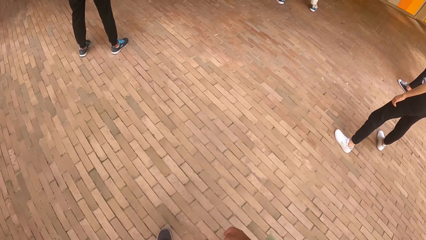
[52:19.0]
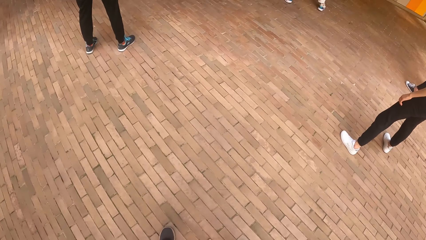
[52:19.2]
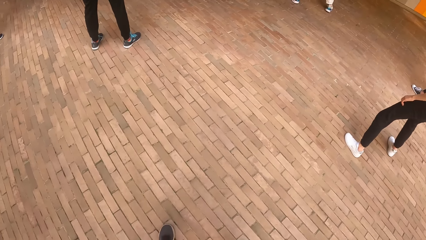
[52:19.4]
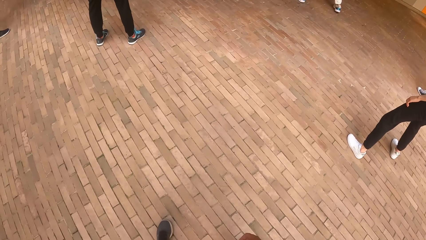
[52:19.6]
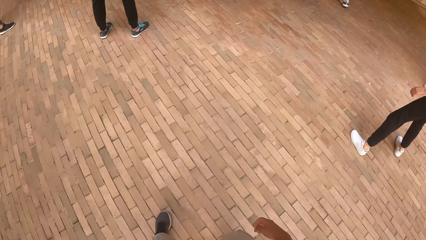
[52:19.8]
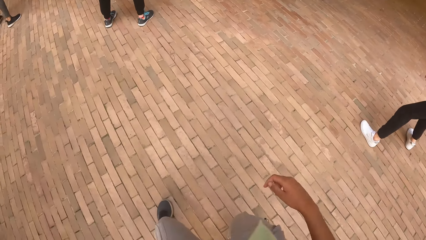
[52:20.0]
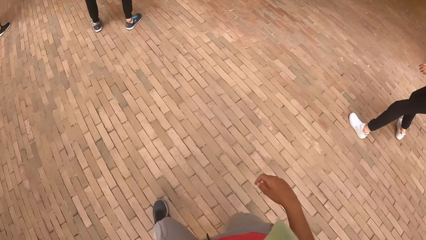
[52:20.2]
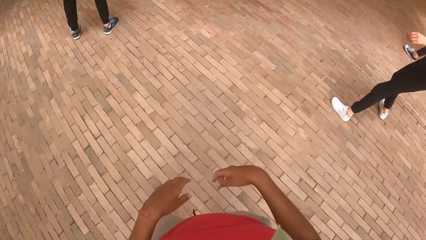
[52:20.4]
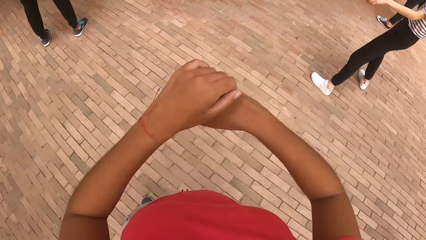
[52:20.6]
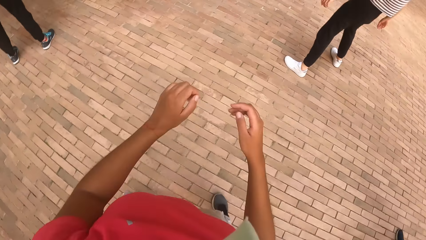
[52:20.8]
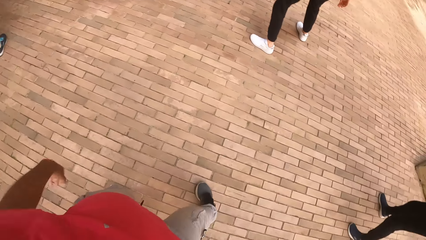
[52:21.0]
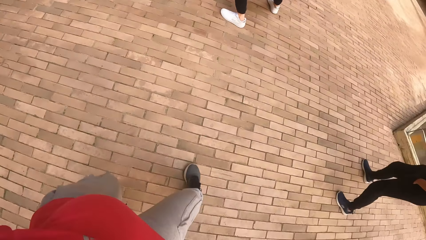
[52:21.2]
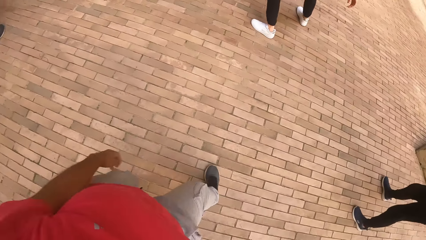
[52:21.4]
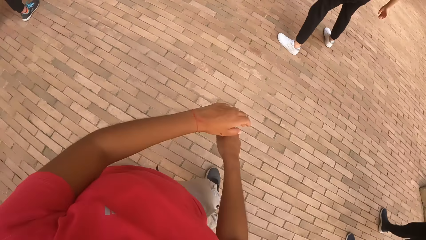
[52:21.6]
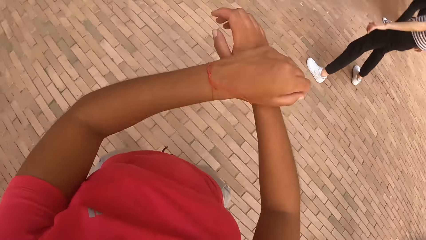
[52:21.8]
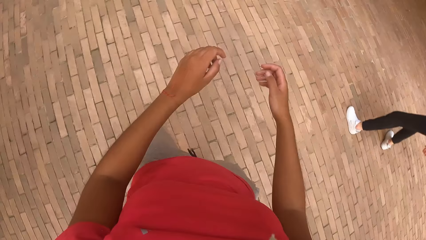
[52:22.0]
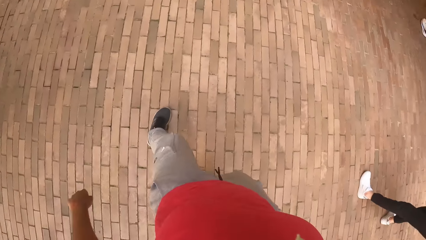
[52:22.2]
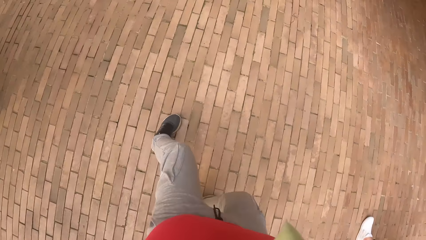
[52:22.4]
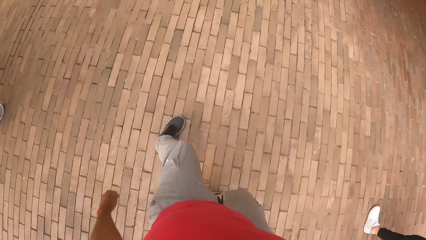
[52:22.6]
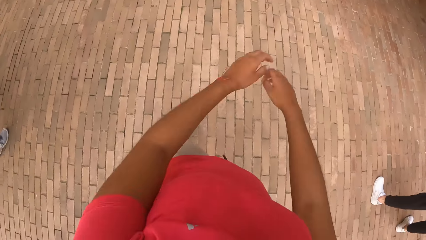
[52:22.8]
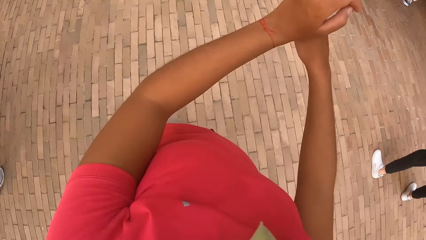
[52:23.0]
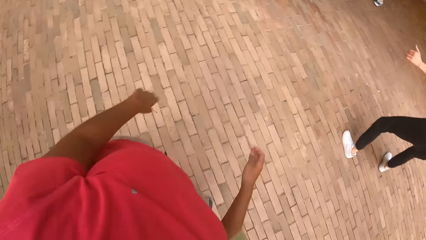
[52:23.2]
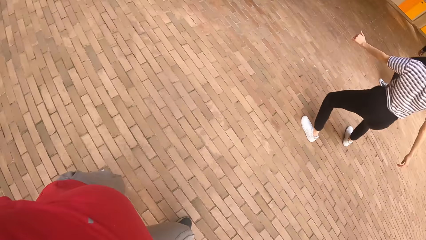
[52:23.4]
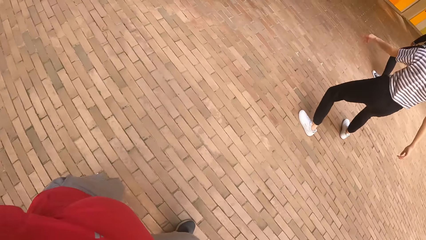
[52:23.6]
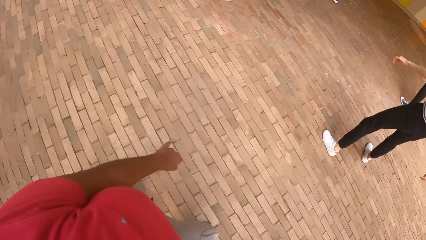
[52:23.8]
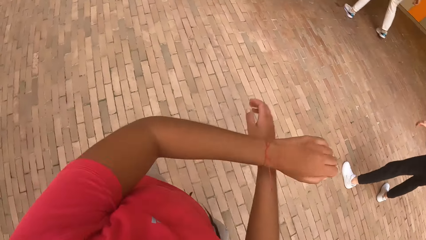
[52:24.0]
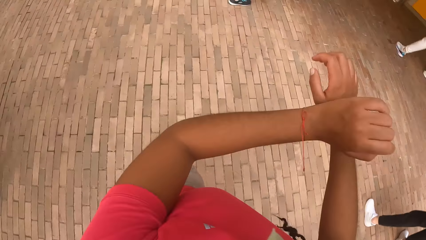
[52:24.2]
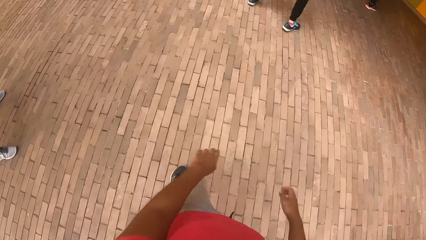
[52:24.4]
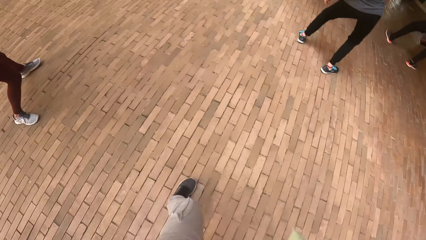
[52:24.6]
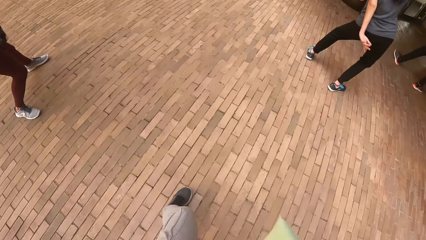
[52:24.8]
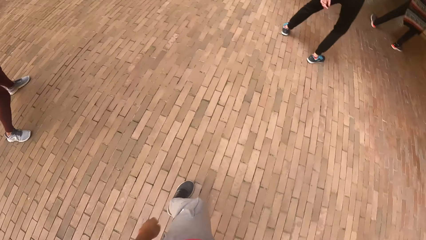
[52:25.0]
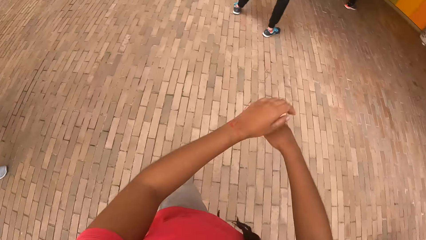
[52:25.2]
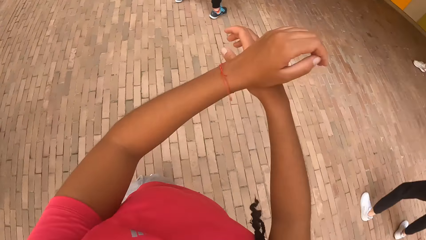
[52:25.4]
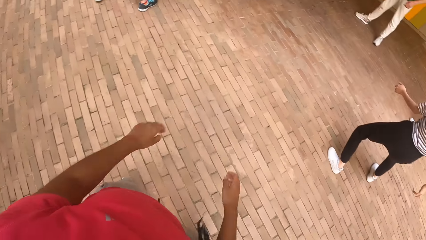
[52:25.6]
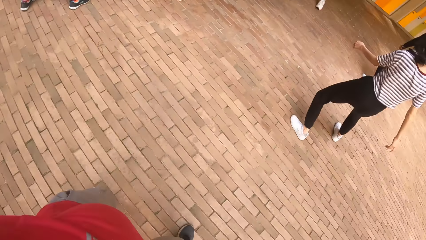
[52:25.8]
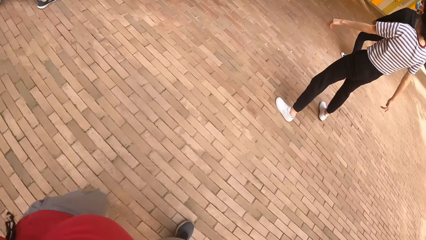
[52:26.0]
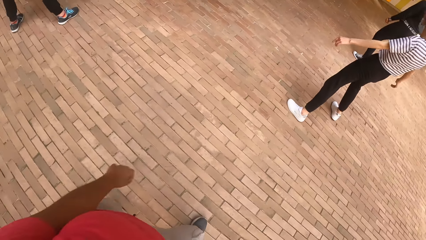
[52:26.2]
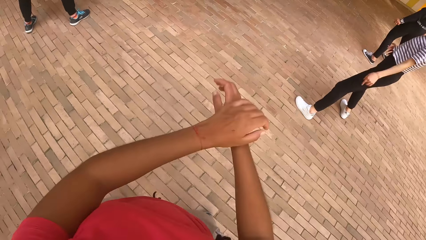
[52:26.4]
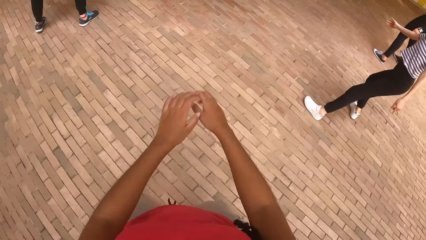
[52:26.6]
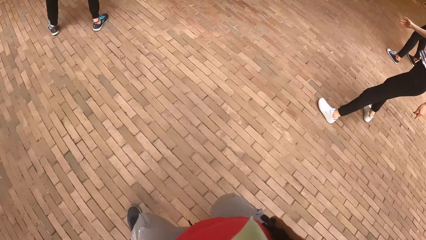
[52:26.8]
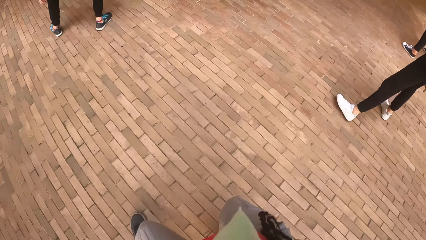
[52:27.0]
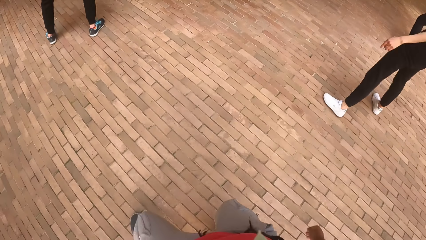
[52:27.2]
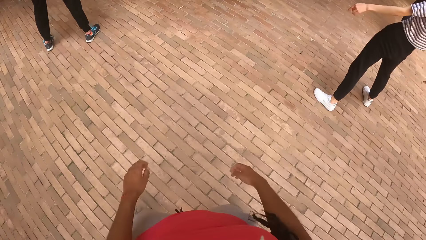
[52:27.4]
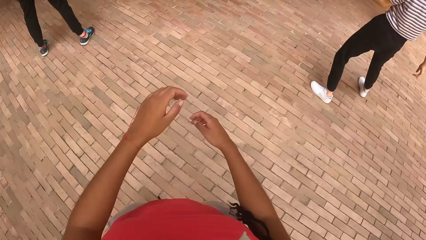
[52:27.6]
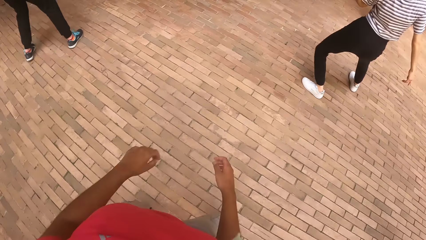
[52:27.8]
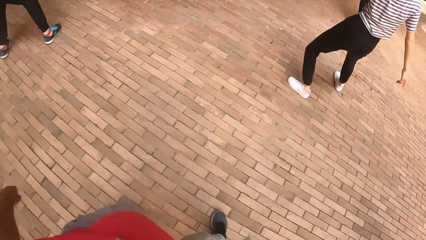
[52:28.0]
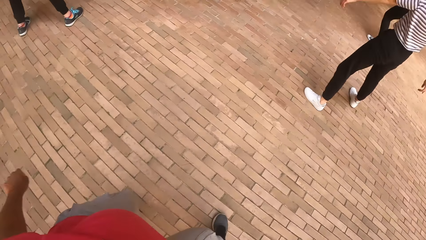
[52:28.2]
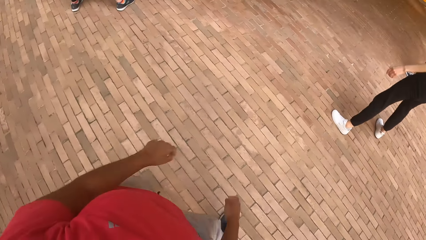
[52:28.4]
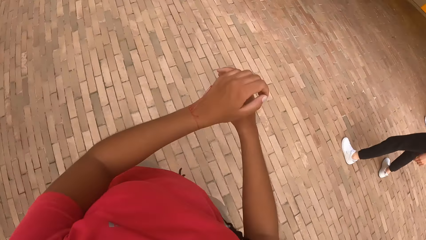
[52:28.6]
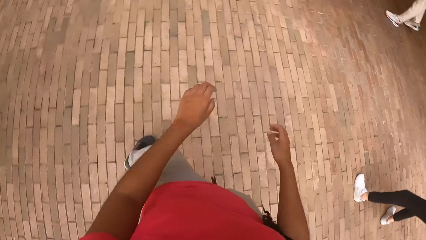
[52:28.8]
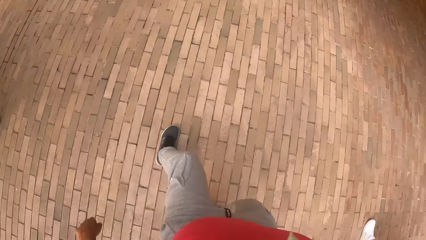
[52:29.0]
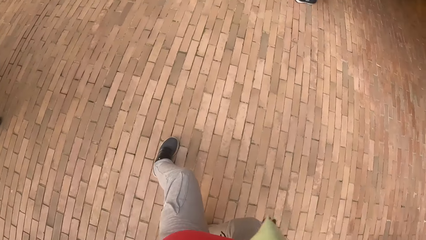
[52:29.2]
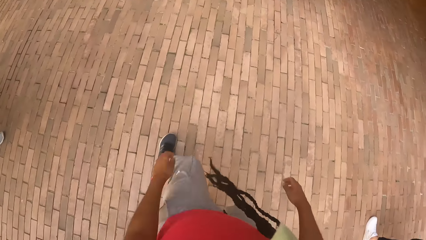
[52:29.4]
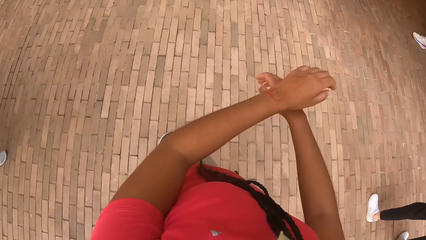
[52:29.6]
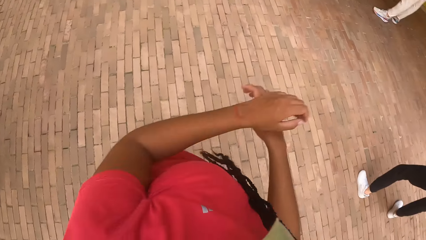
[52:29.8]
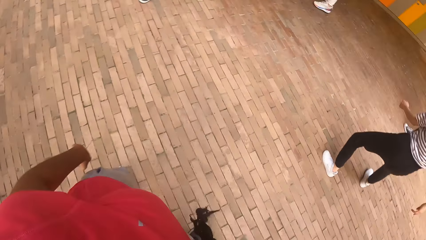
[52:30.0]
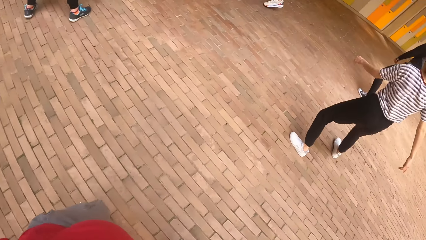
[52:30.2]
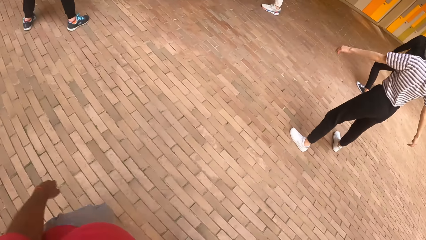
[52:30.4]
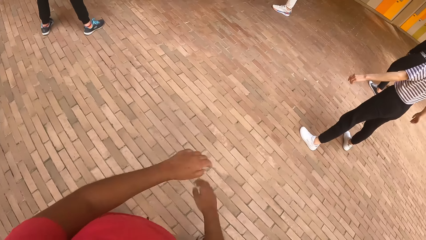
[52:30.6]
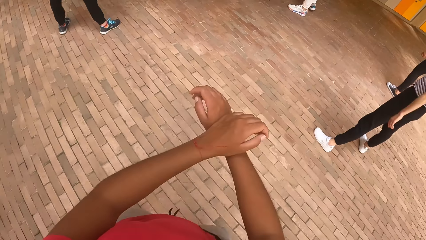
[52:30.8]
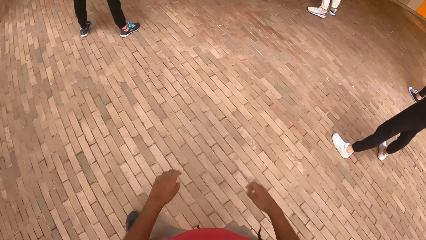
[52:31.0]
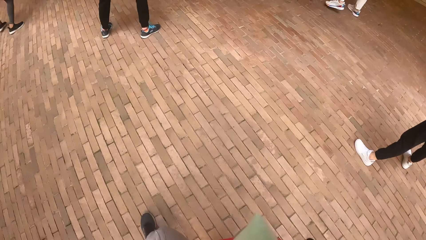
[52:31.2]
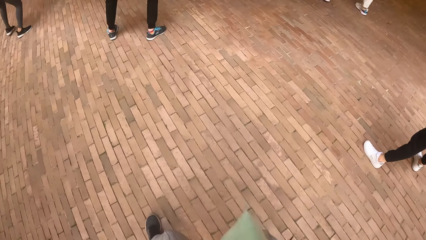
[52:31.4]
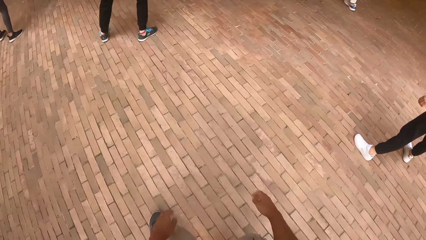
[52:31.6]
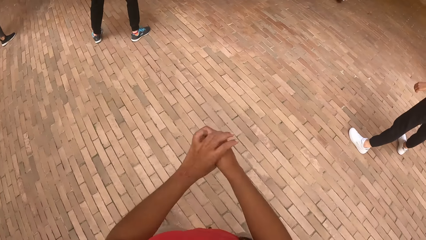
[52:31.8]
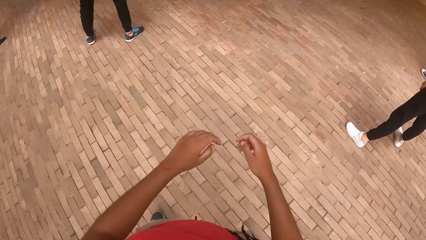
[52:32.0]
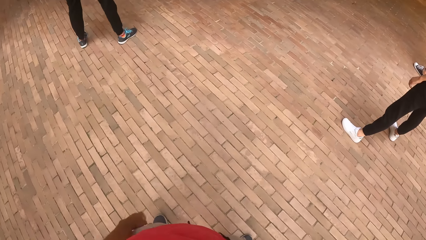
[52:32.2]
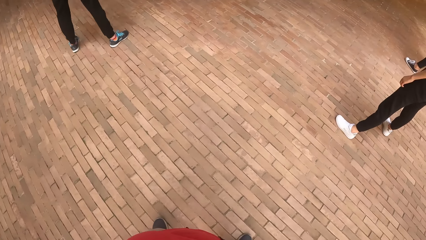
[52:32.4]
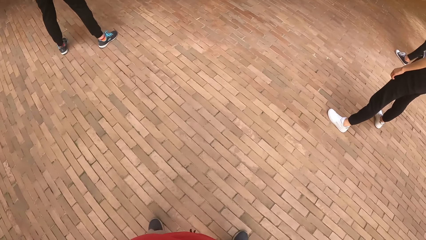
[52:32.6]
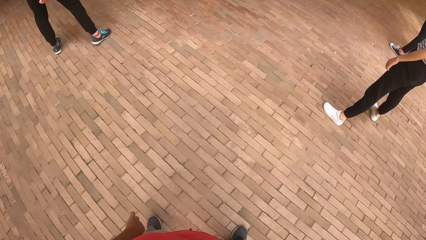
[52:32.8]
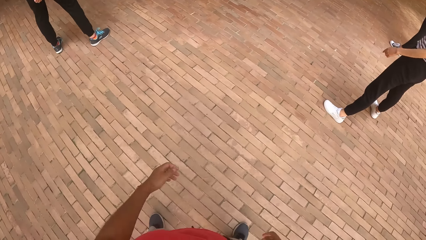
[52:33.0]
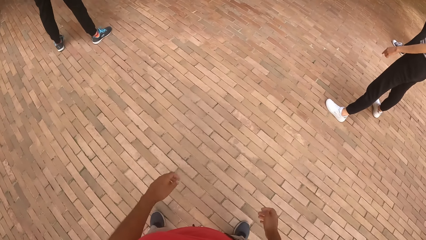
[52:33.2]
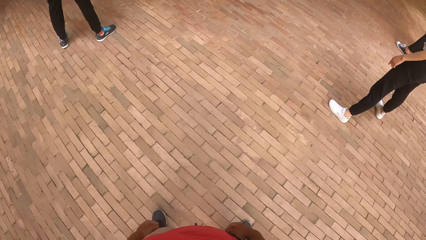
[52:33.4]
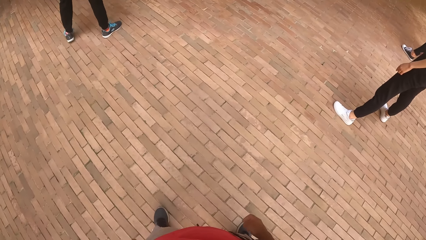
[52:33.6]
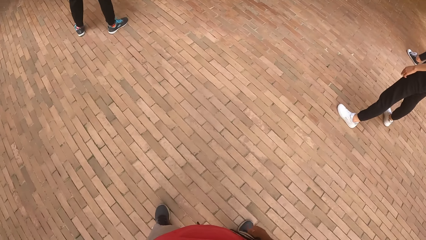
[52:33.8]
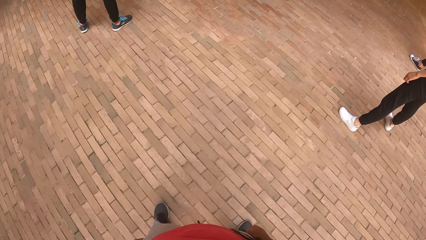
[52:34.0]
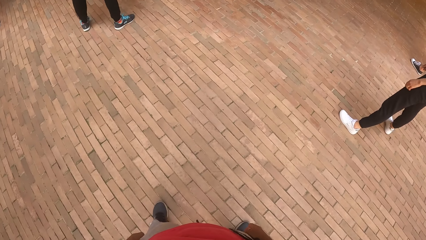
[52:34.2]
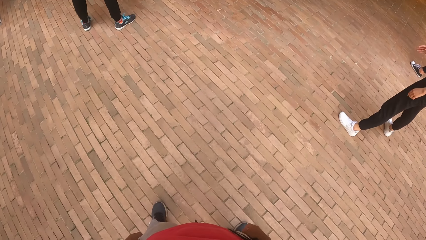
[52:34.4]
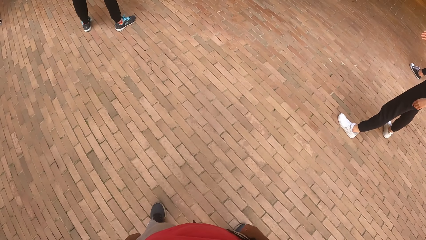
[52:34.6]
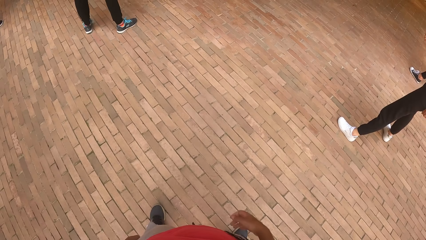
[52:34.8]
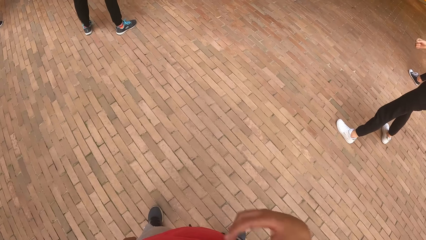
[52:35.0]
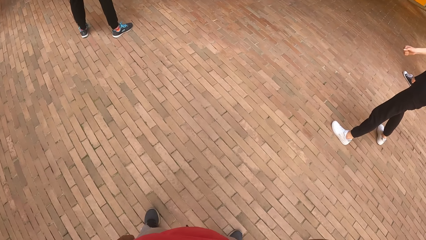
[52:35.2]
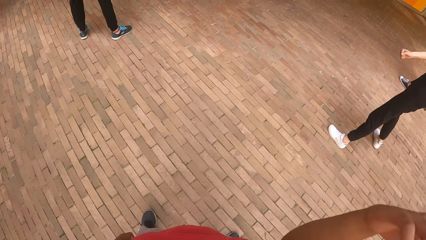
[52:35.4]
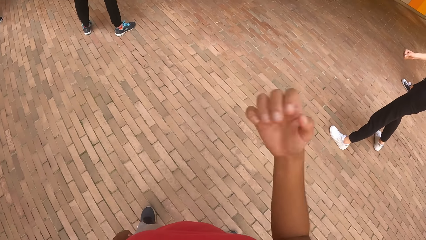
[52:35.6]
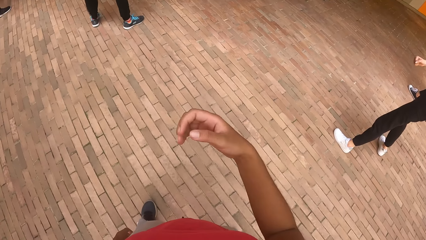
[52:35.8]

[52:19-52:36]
The camera wearer swings her body.
